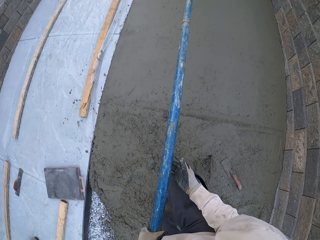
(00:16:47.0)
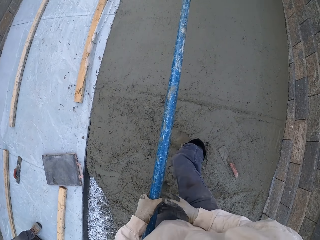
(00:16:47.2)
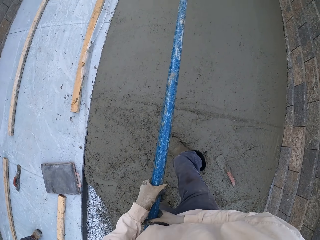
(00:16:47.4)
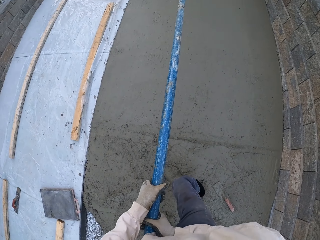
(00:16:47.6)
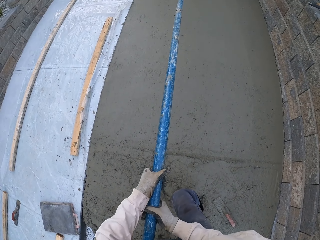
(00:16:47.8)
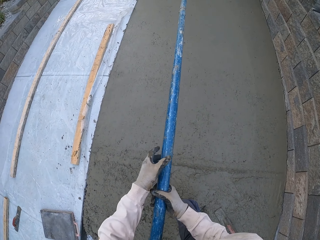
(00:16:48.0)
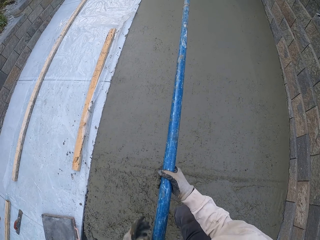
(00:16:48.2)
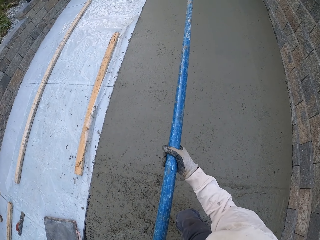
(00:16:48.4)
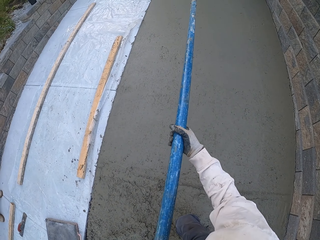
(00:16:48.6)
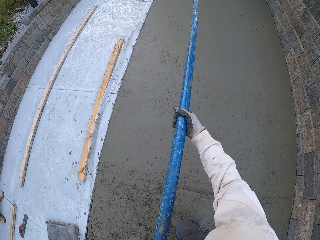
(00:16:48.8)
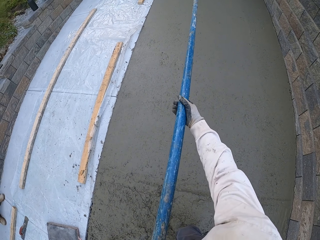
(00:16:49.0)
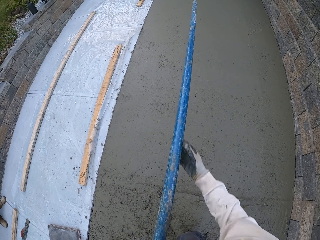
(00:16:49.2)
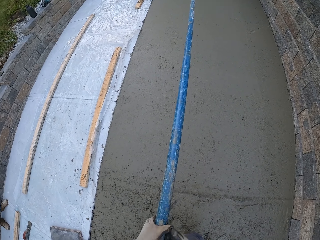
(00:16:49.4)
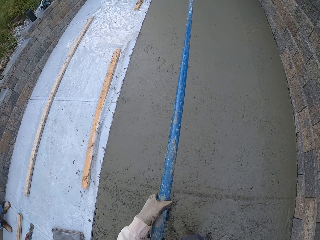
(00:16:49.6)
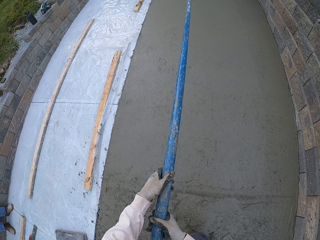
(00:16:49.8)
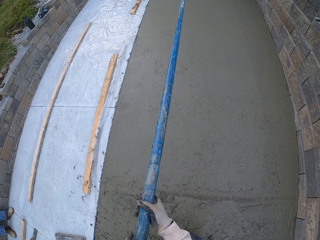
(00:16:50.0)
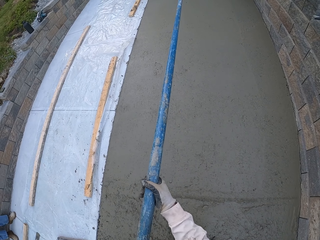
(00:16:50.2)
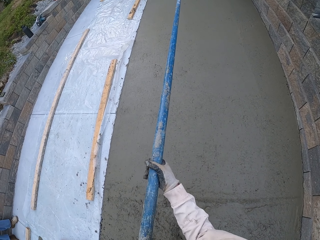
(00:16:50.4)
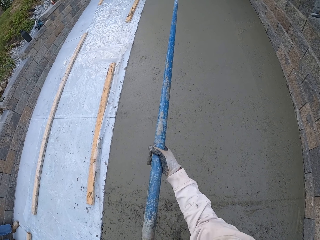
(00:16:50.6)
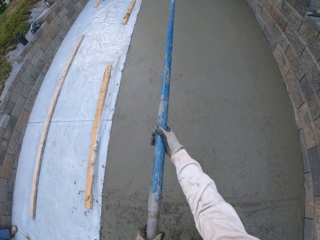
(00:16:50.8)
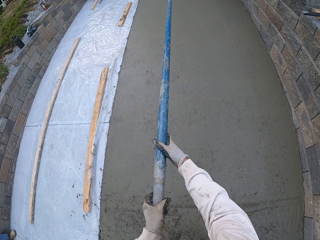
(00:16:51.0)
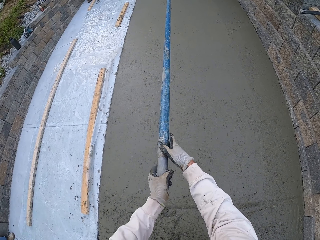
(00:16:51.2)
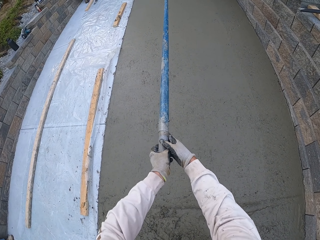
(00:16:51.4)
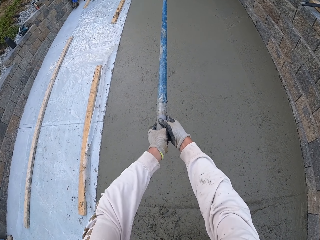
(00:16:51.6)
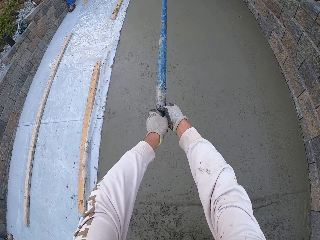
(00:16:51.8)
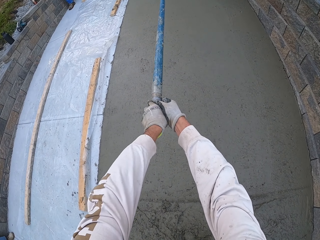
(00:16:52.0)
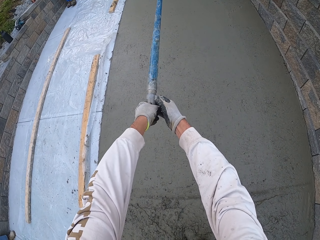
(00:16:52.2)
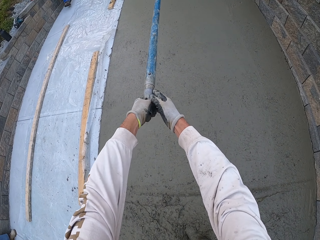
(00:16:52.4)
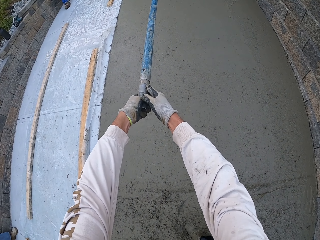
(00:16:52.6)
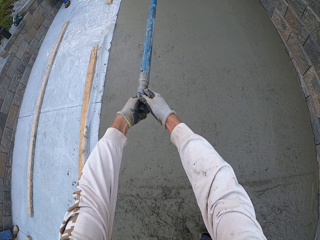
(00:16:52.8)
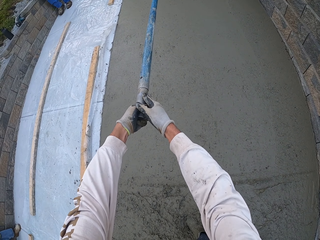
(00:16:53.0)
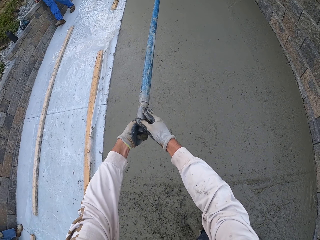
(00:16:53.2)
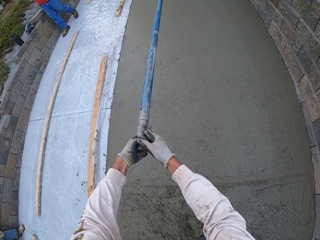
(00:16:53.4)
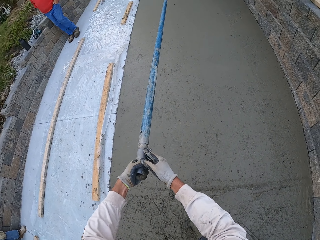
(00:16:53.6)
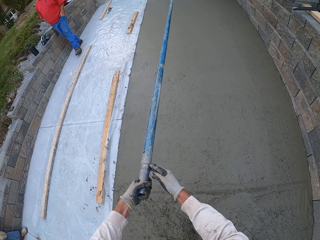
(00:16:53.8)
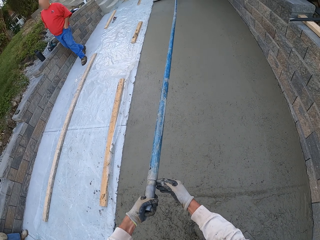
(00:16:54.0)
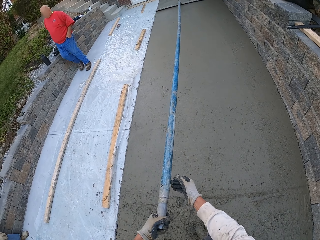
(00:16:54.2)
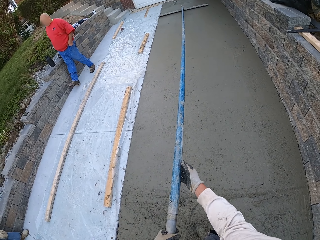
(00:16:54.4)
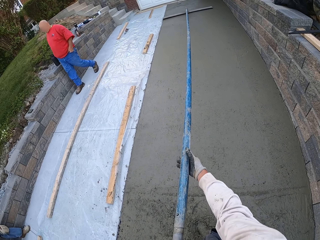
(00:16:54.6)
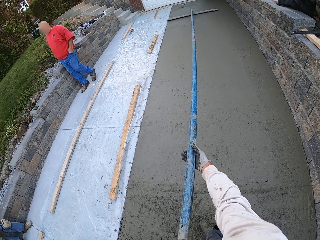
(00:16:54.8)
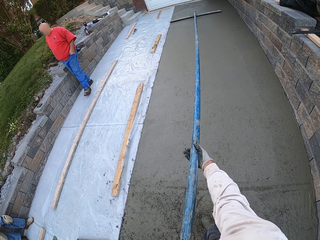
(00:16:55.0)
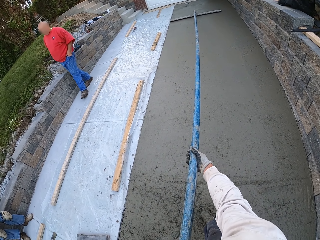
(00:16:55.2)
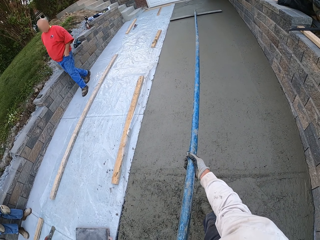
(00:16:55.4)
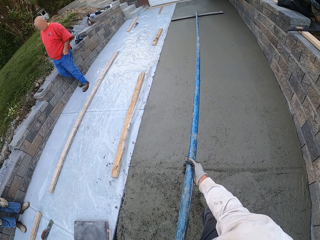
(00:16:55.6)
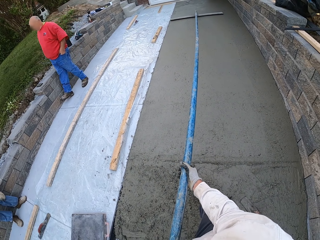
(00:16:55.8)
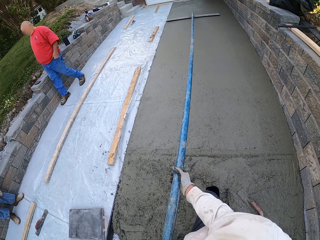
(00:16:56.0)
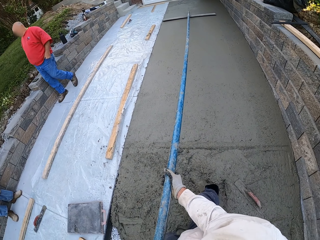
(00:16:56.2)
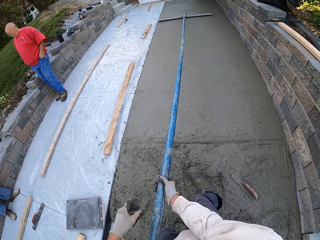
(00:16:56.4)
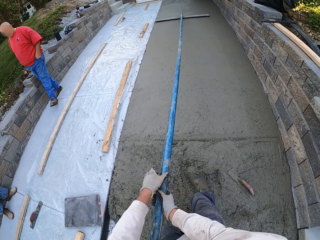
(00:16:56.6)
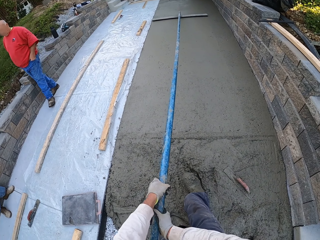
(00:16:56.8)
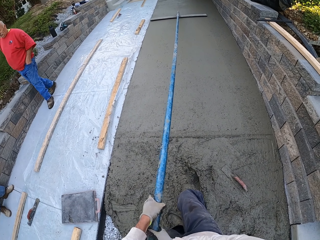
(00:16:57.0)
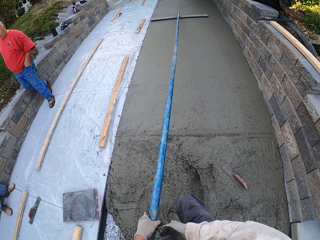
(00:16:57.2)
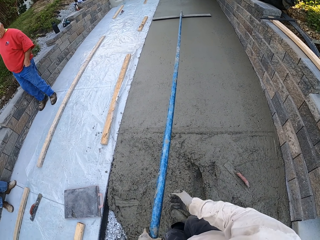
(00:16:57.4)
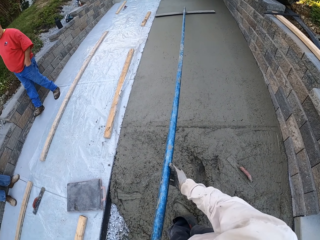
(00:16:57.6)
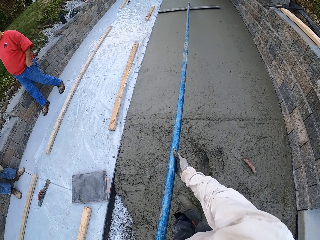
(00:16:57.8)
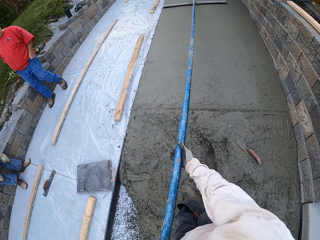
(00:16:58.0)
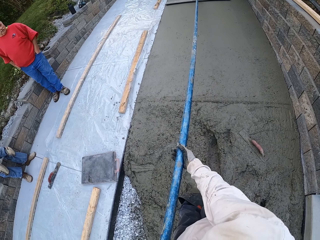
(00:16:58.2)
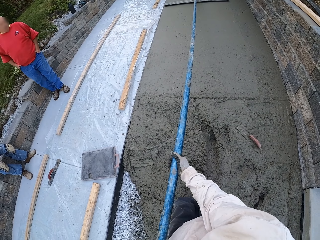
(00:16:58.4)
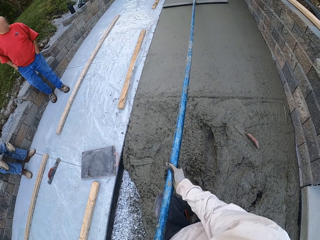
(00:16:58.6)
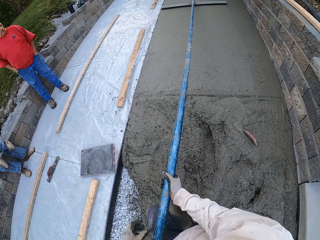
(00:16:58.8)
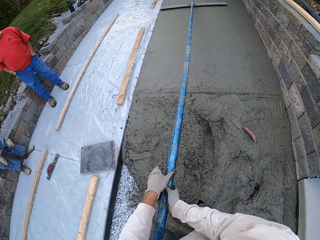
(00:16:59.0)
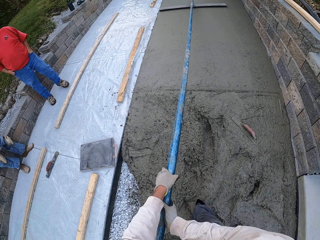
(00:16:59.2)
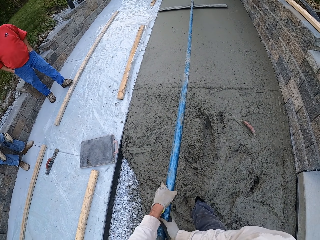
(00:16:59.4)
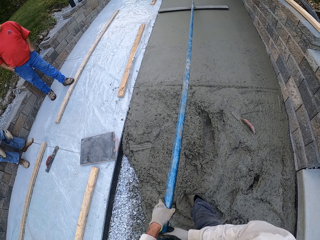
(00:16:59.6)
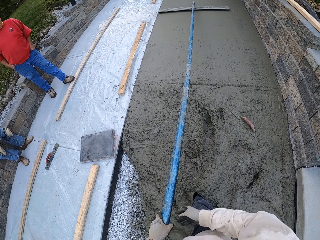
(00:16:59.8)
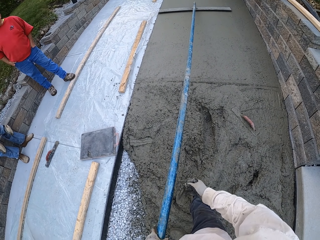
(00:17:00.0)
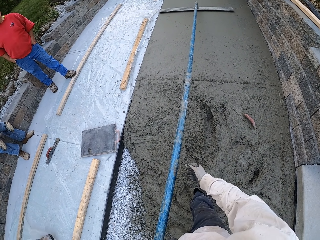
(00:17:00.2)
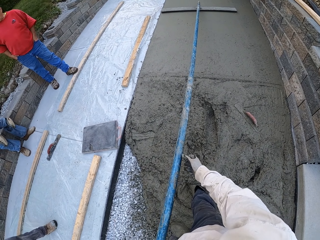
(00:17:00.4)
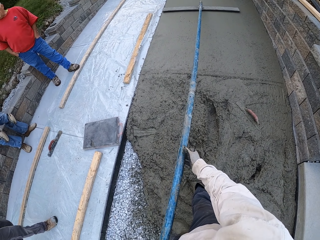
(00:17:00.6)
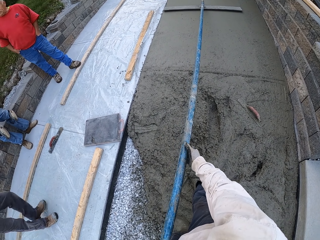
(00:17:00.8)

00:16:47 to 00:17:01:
The camera wearer smoothens the floor. They walk.

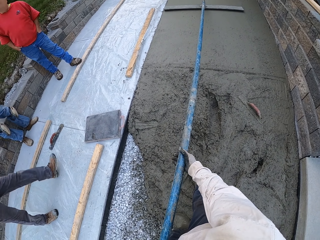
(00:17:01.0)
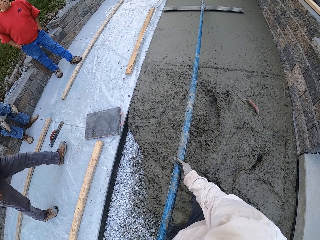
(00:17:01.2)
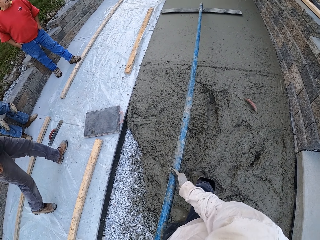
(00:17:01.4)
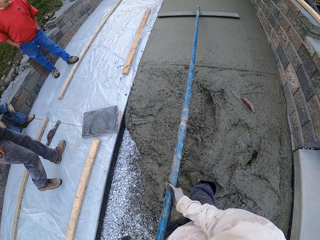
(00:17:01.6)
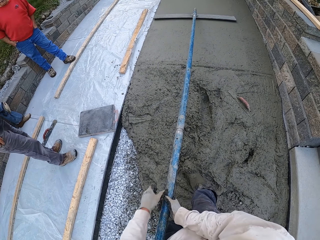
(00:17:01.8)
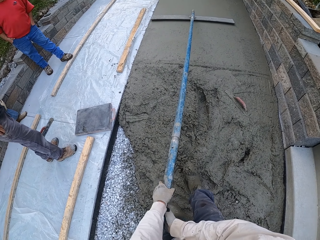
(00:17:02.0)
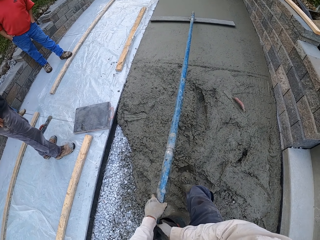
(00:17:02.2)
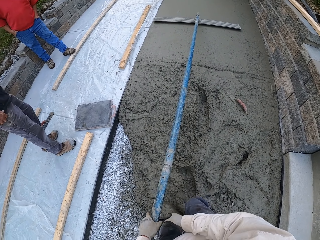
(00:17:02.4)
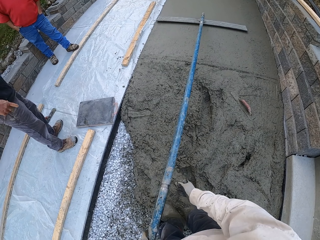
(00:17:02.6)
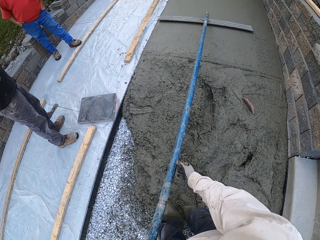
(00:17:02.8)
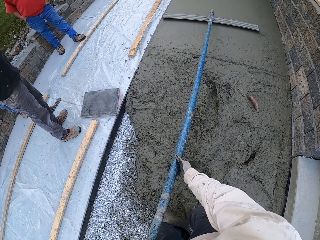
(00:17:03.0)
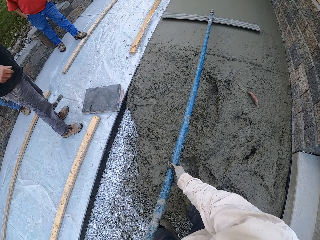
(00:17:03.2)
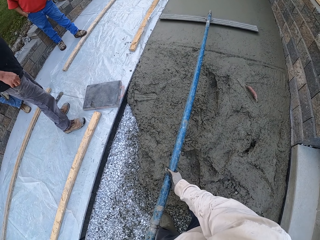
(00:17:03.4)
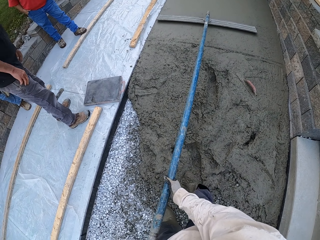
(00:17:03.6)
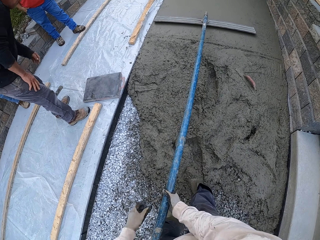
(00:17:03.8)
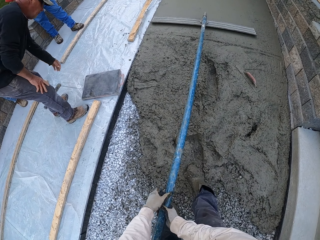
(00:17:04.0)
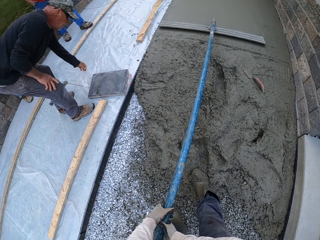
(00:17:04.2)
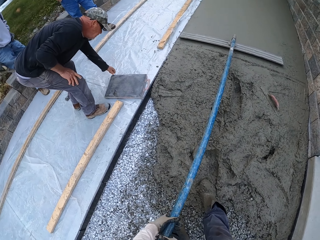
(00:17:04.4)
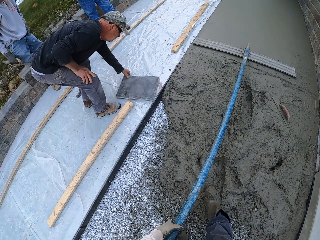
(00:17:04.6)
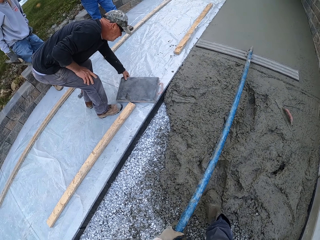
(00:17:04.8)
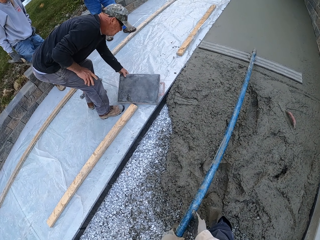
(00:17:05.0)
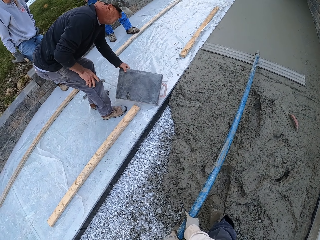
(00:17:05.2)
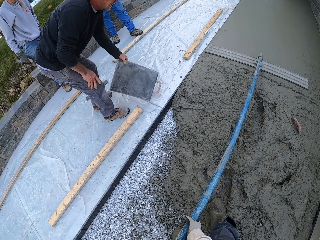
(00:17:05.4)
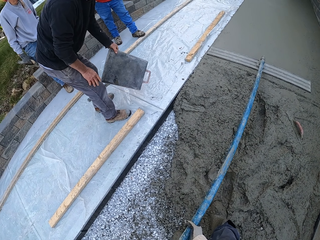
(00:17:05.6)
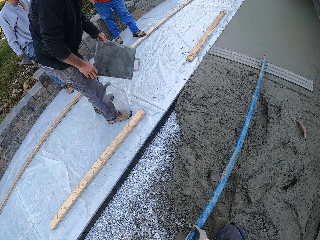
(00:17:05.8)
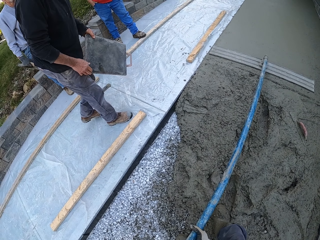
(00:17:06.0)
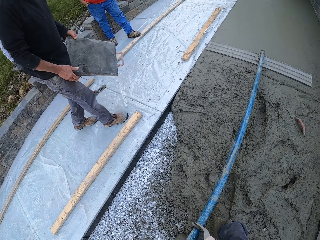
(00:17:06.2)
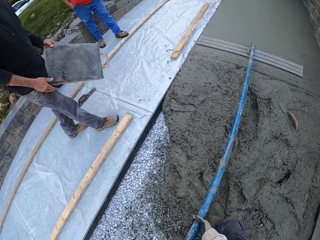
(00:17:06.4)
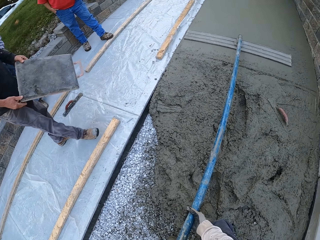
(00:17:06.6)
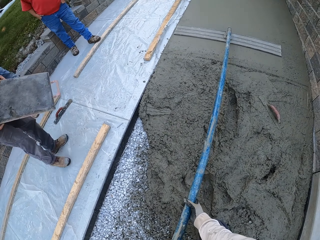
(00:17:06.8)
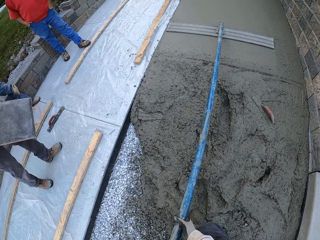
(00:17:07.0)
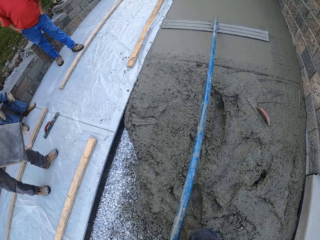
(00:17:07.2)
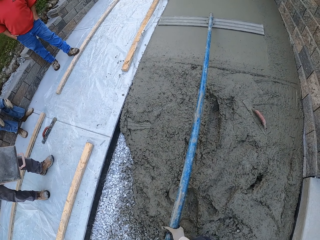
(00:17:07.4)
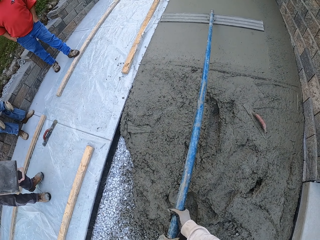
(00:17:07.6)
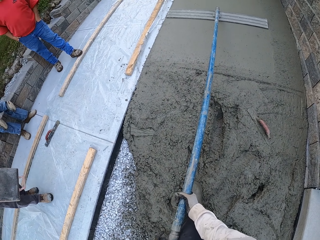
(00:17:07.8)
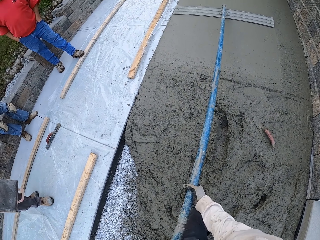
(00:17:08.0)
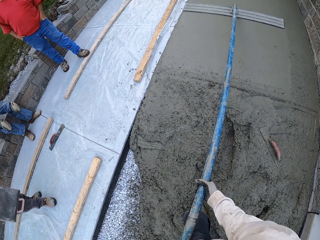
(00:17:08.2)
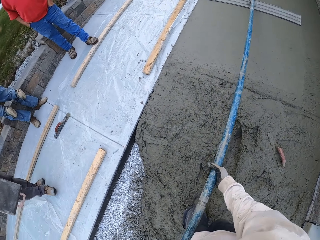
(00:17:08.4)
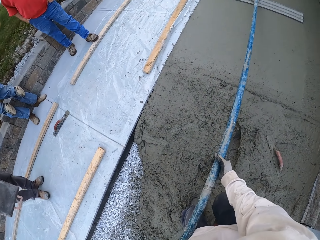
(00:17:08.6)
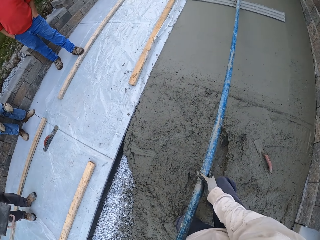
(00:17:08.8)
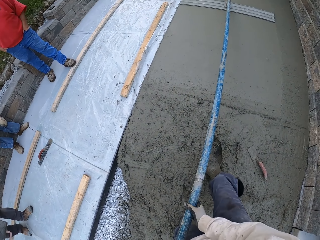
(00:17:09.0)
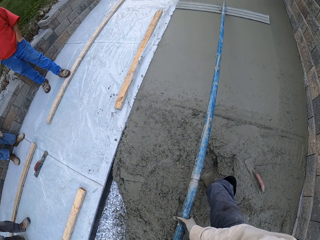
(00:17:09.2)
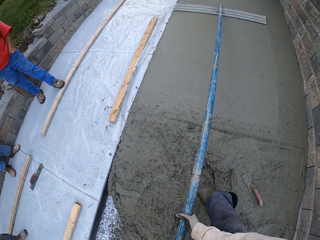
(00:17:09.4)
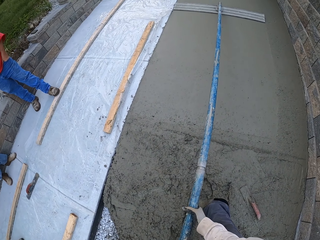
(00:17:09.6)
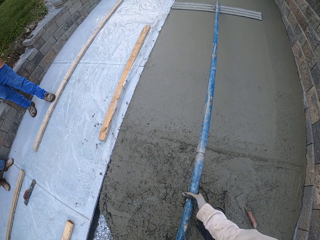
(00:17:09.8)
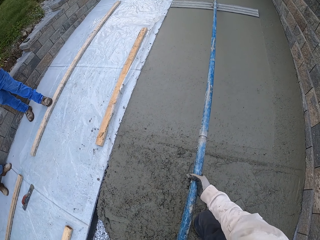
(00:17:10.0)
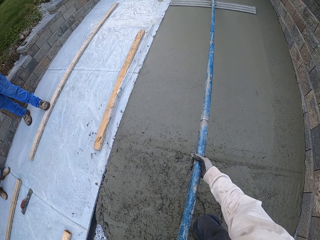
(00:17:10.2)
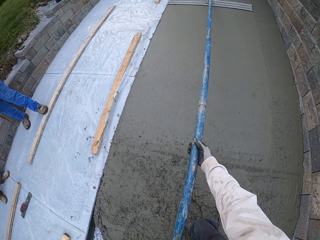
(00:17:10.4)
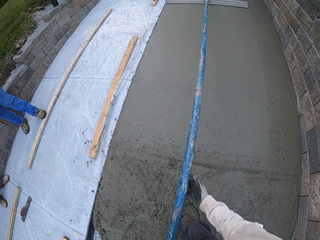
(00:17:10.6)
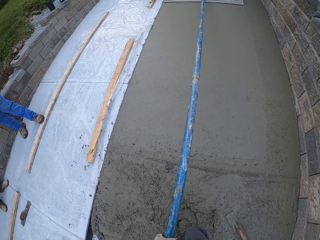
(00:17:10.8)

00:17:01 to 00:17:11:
The camera wearer smoothens the floor. They walk. A man picks up the wood.
